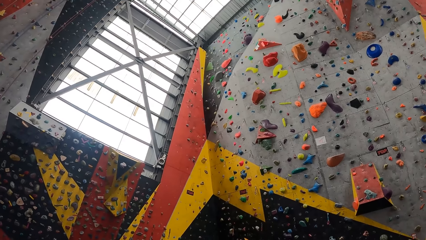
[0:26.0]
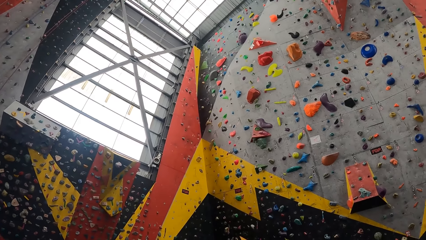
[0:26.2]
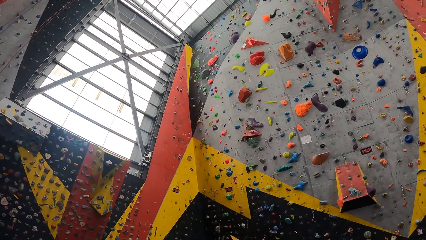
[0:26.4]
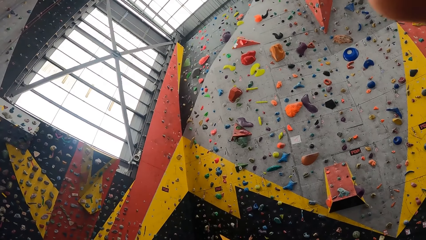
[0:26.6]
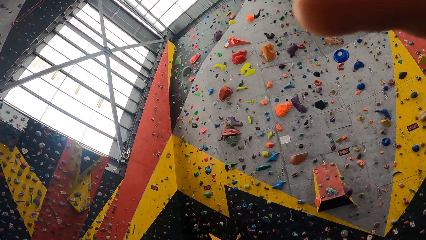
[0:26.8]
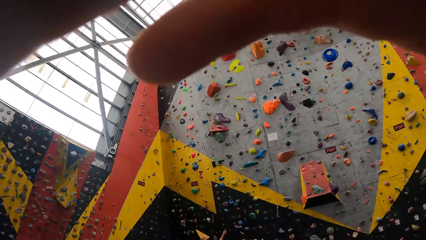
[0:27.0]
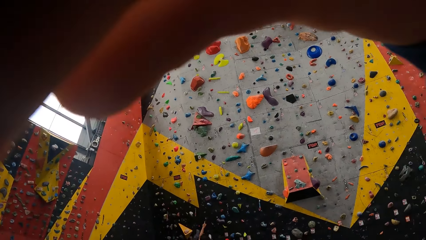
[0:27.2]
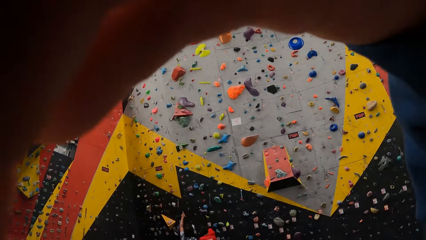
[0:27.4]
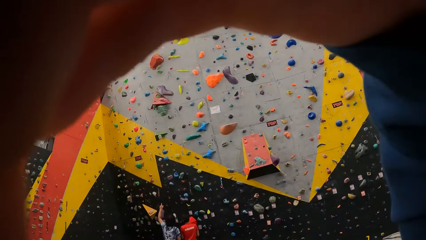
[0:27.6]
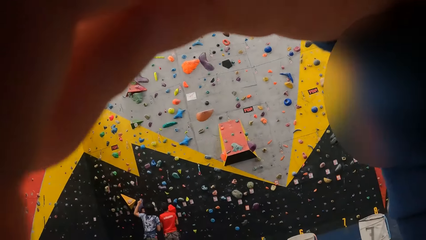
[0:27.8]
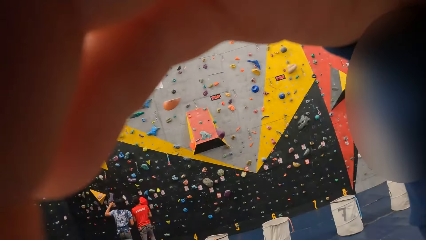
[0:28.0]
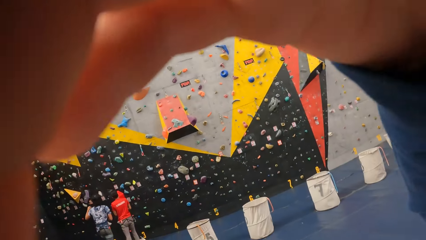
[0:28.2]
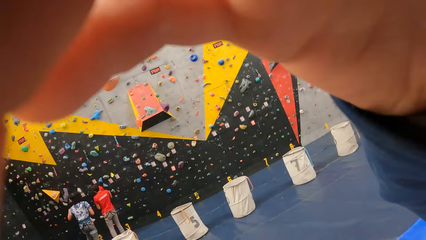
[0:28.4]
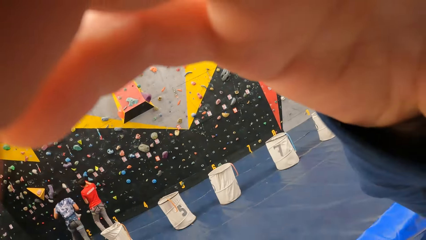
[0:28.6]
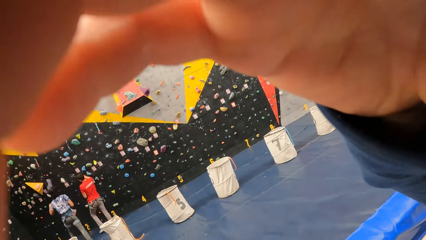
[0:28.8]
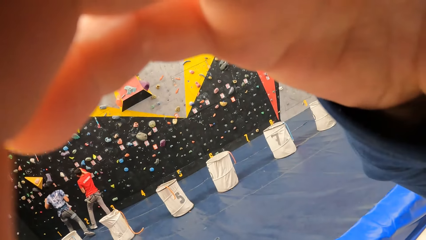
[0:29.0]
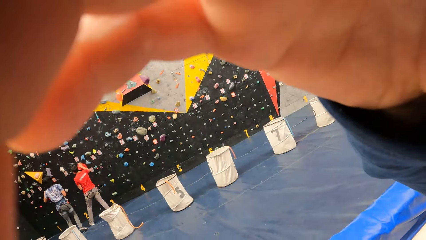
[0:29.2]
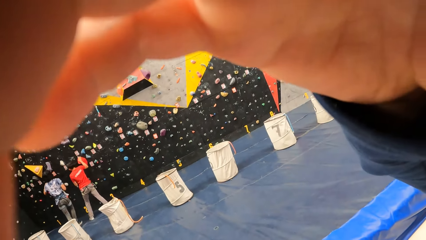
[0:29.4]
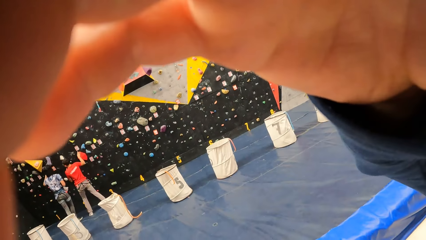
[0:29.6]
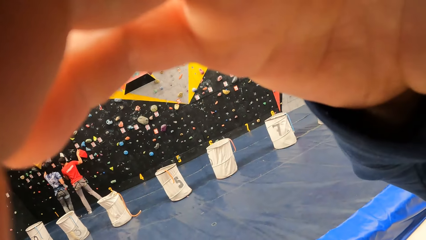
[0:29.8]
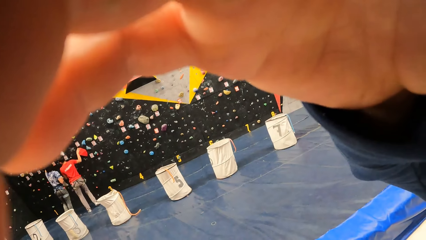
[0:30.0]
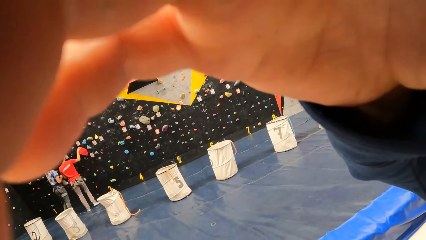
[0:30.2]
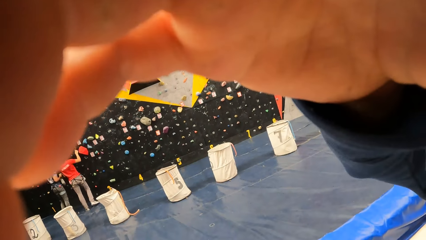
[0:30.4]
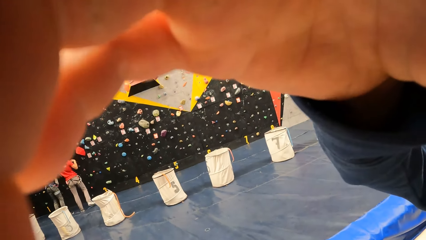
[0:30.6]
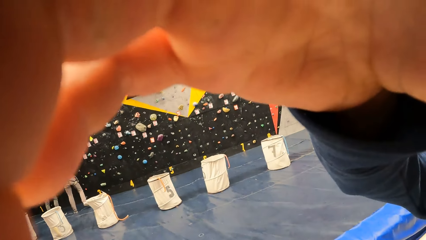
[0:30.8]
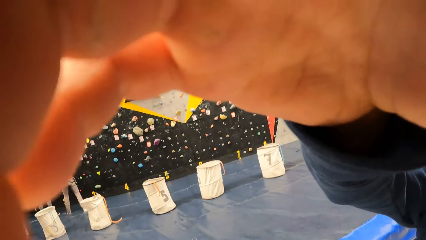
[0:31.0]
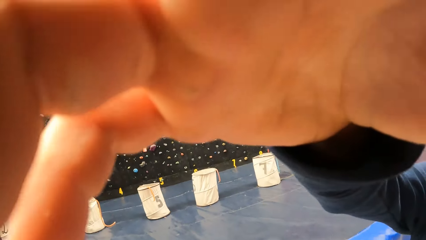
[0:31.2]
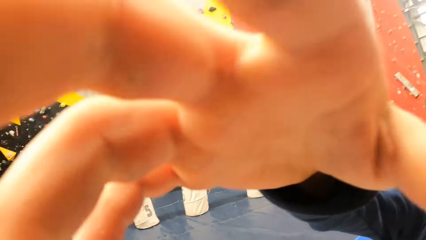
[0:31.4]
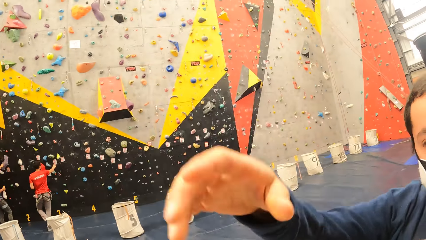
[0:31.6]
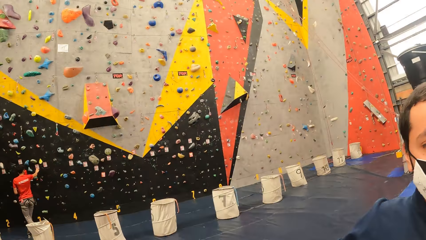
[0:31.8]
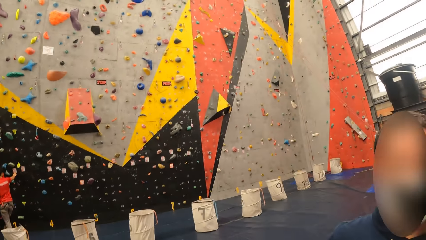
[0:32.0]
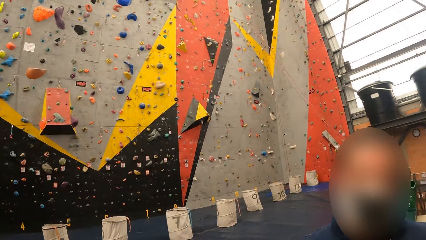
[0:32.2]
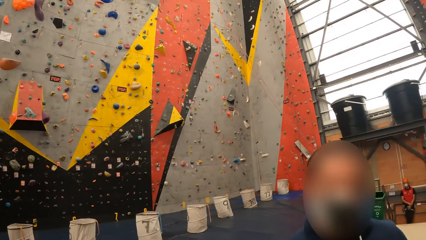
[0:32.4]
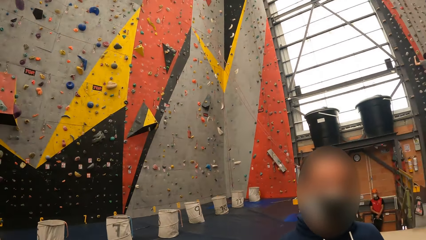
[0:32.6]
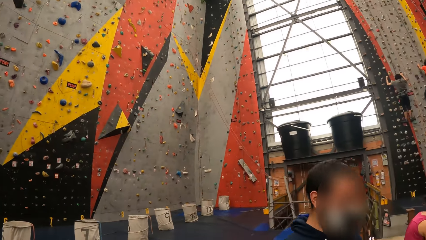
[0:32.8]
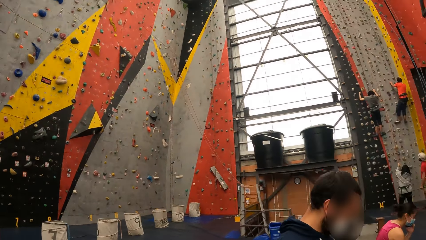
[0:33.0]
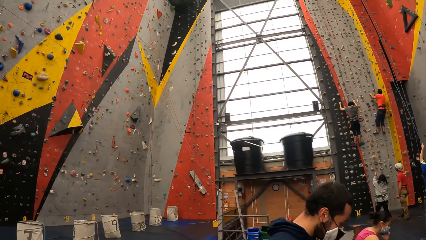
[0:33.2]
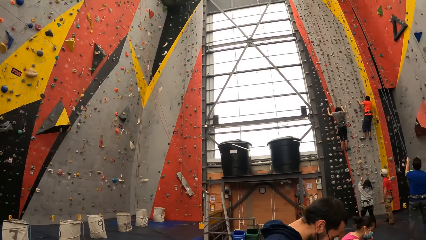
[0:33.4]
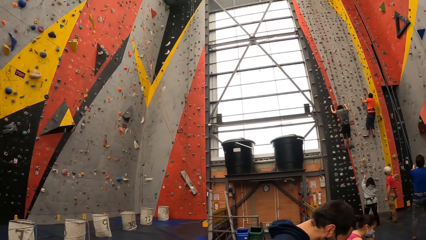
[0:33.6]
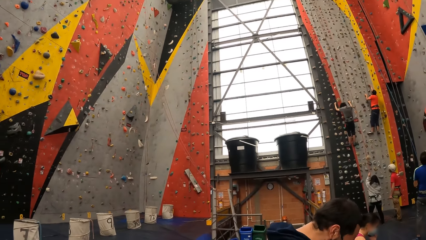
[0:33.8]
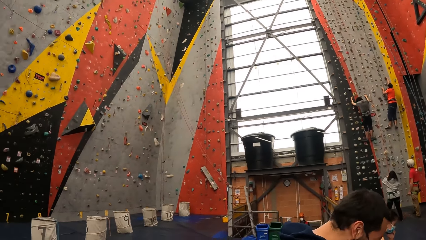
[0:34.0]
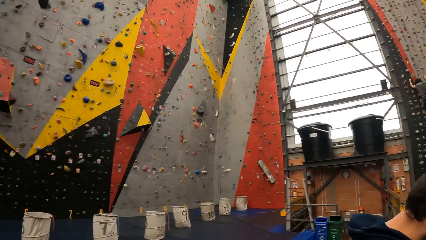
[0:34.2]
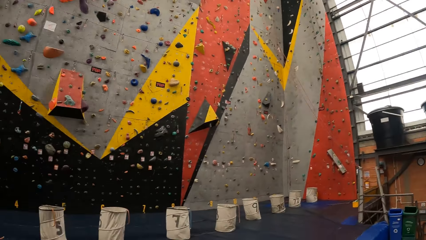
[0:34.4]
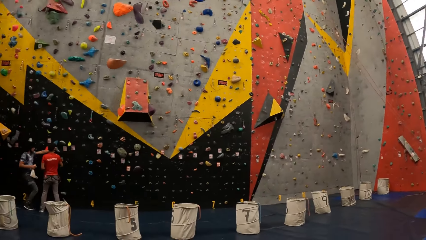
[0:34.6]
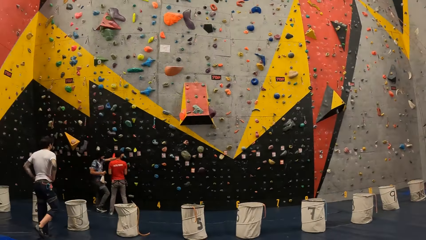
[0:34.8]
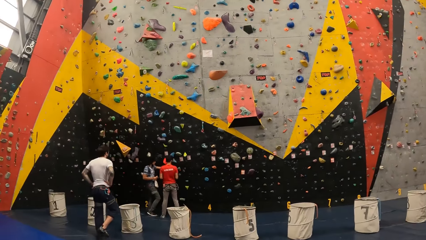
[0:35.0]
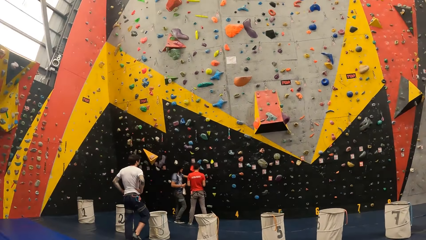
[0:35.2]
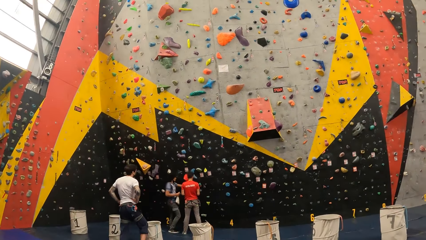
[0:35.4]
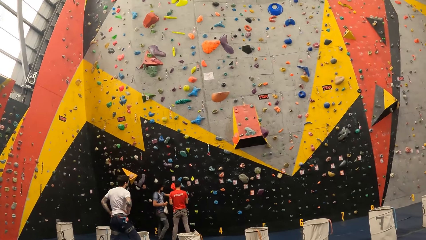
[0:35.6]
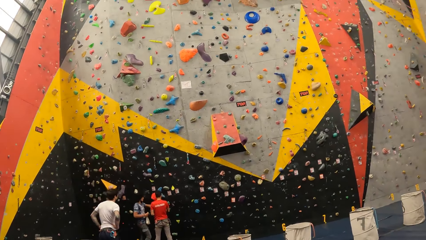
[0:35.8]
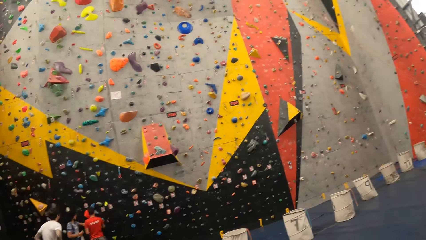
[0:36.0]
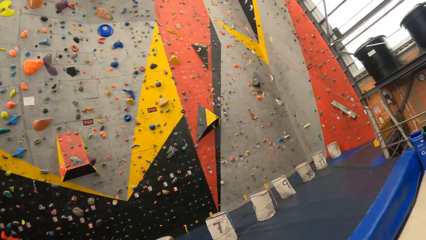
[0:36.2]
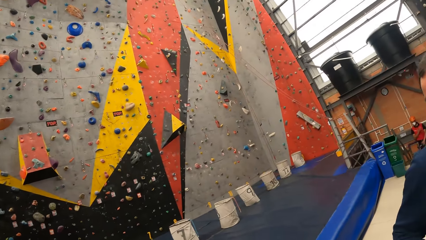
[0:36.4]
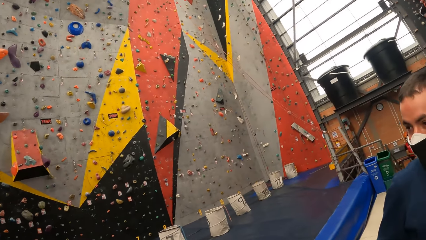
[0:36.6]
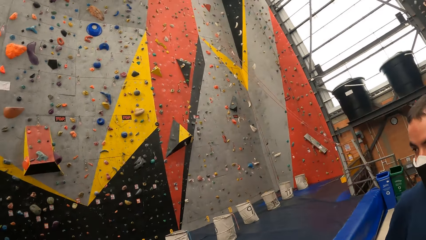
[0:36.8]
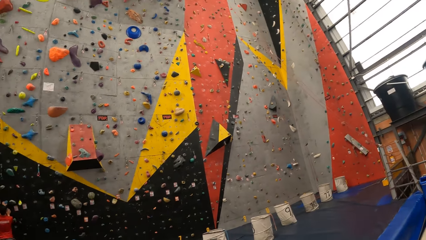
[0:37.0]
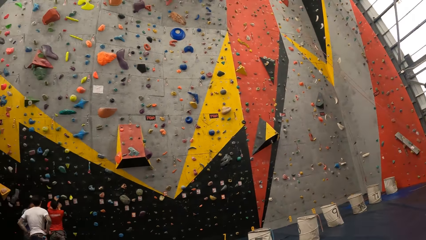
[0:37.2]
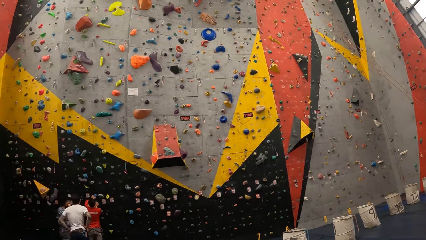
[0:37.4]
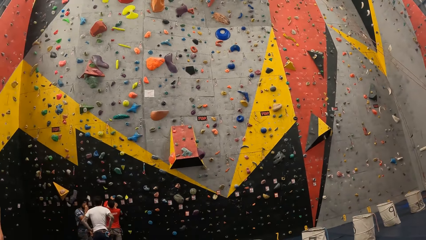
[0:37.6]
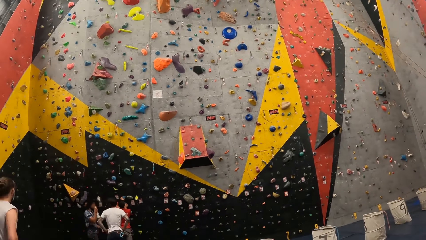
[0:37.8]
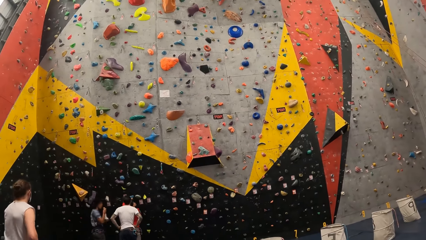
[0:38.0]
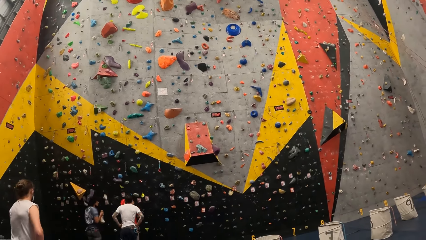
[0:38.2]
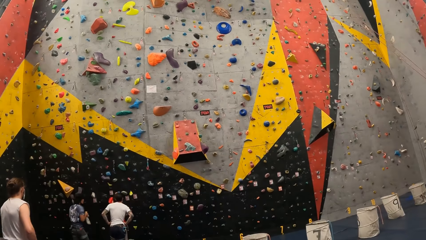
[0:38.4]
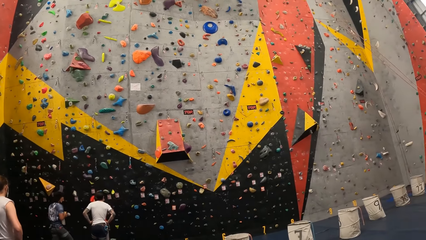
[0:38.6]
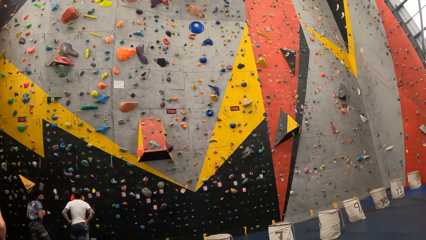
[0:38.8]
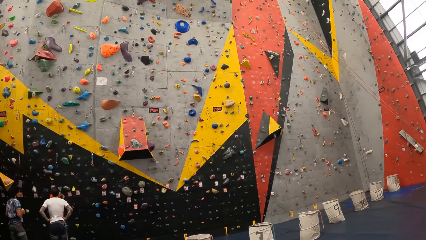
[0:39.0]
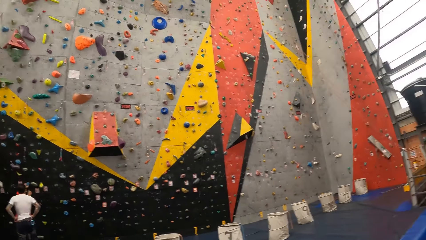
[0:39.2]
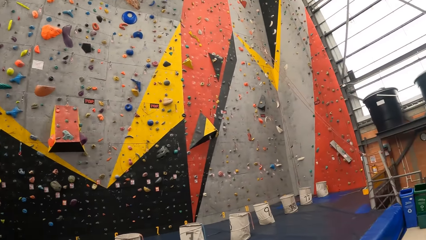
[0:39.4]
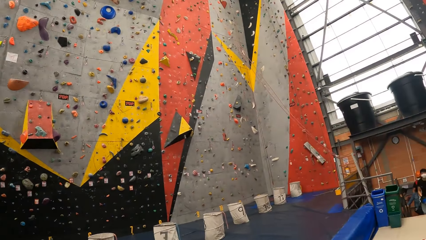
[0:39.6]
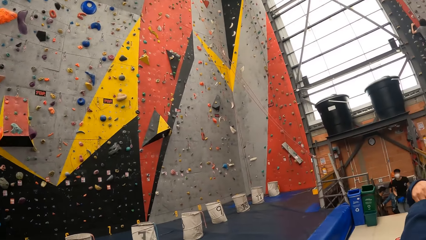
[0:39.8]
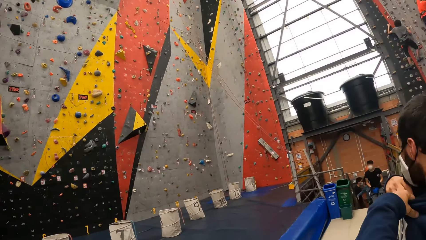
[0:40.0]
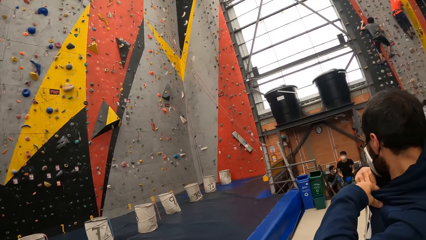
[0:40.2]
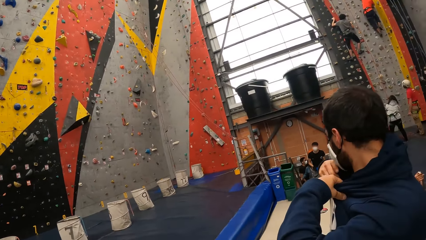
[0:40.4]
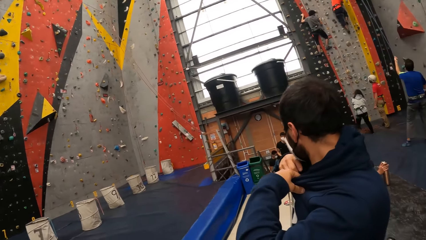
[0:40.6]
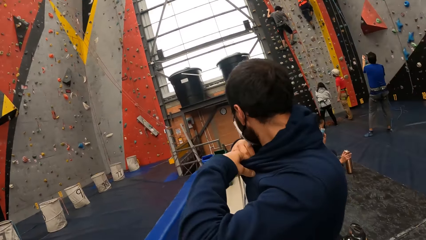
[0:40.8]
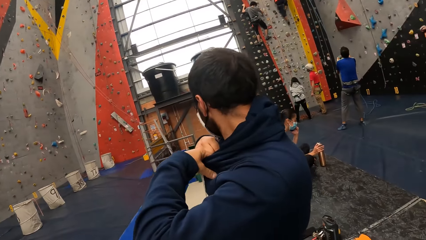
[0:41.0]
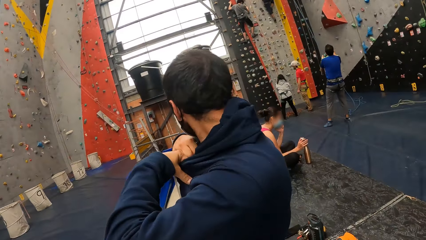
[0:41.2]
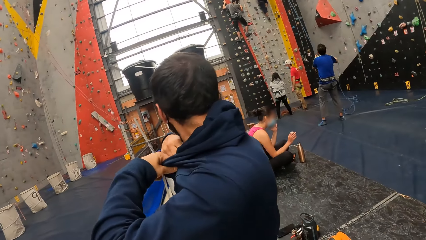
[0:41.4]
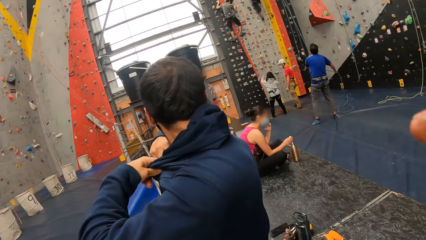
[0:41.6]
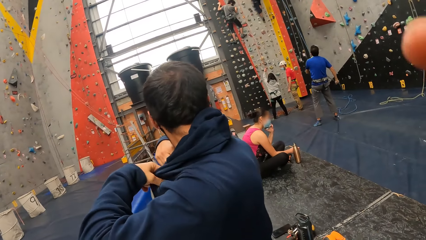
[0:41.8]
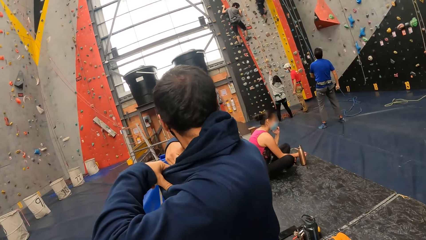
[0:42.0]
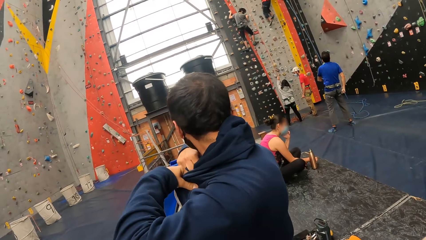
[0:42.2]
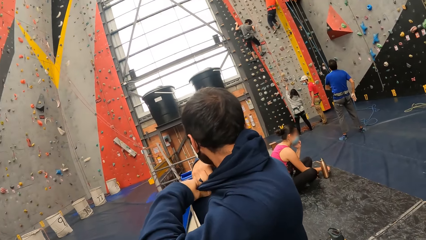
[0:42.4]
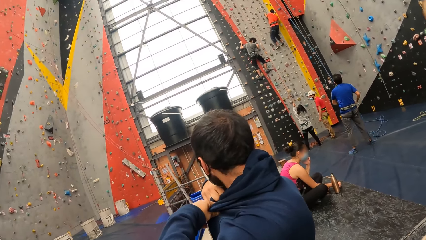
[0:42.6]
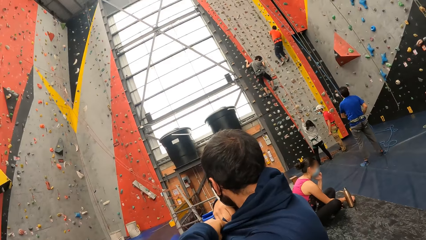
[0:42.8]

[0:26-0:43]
A man adjusts the camera for the camera wearer. The camera wearer looks around the room.
